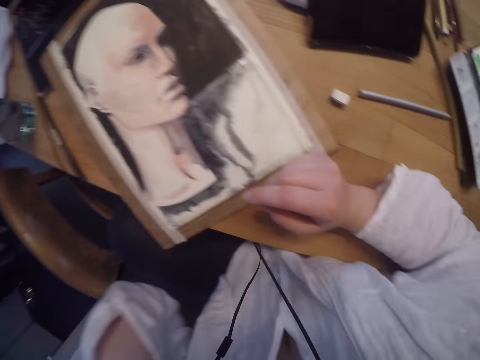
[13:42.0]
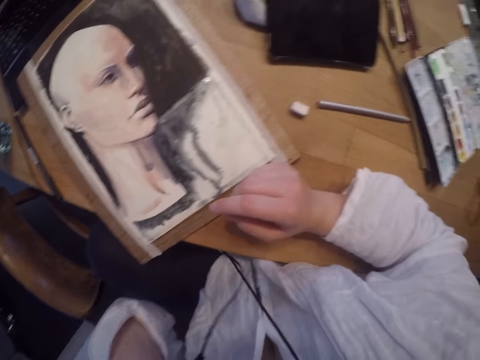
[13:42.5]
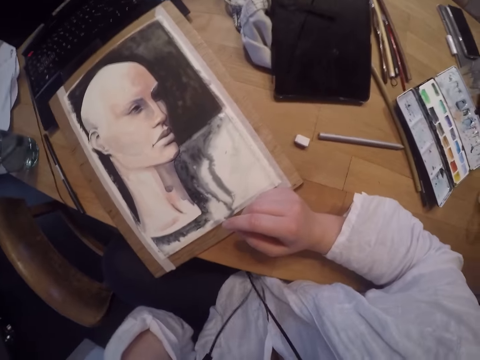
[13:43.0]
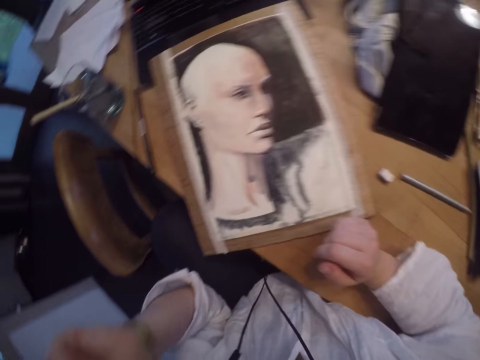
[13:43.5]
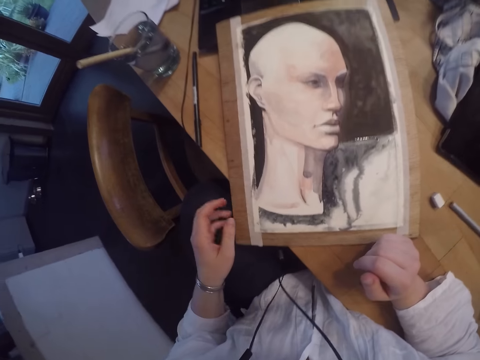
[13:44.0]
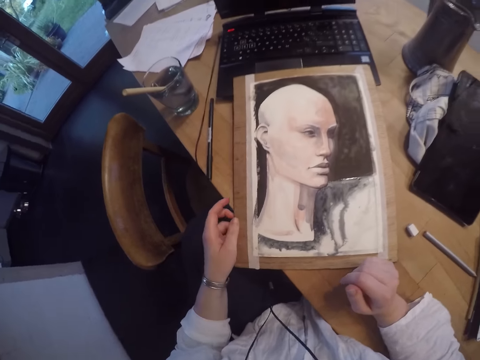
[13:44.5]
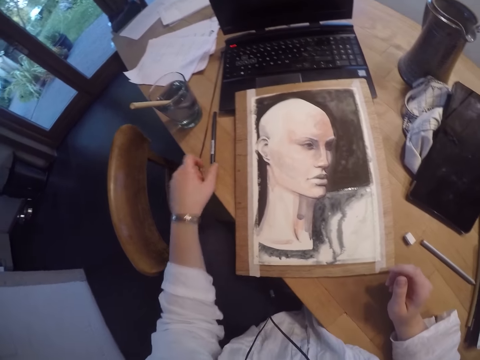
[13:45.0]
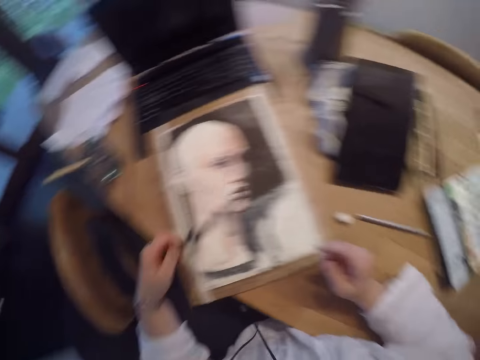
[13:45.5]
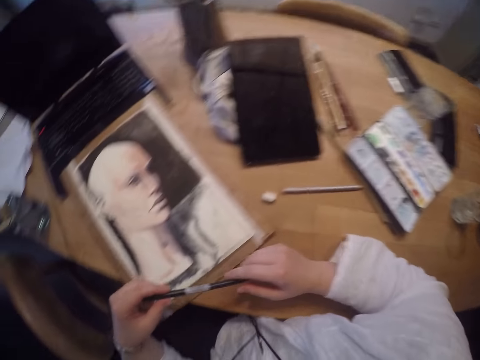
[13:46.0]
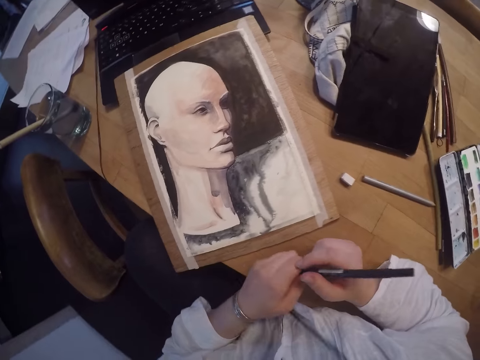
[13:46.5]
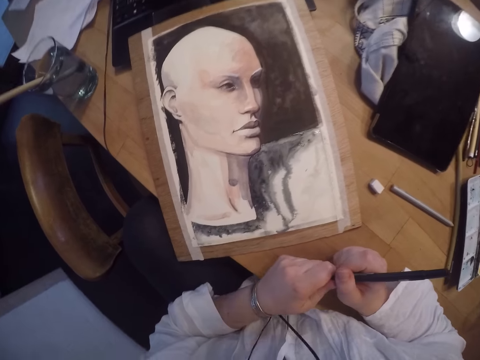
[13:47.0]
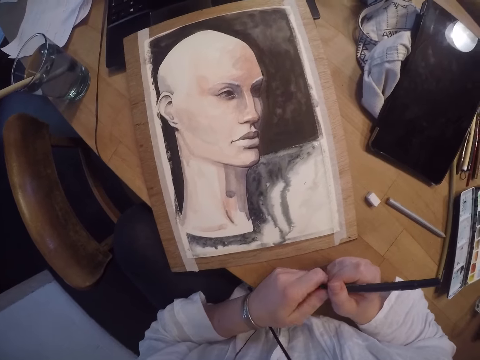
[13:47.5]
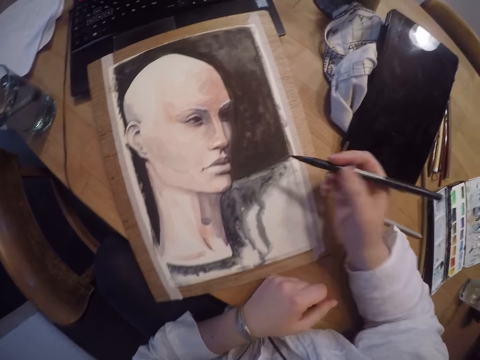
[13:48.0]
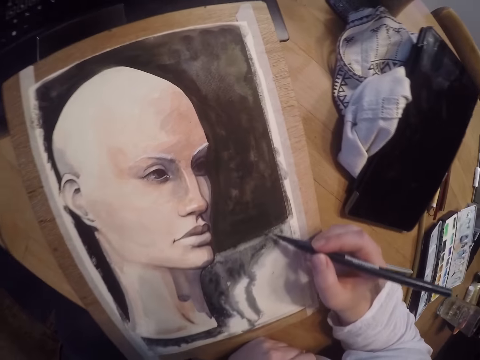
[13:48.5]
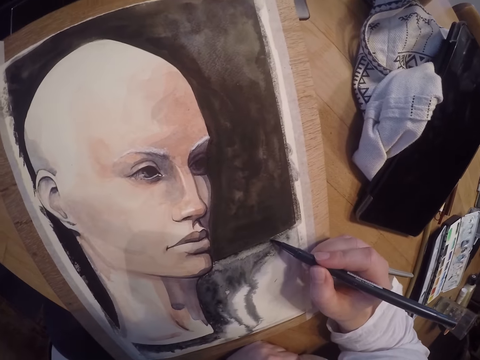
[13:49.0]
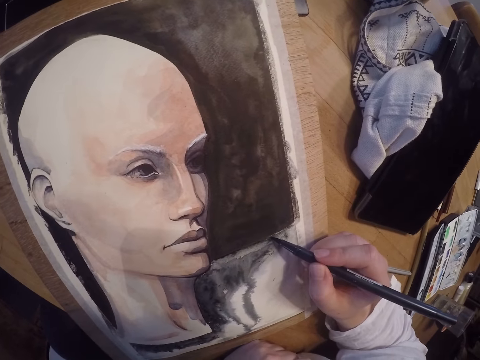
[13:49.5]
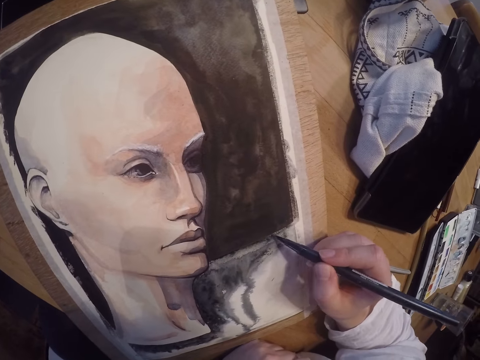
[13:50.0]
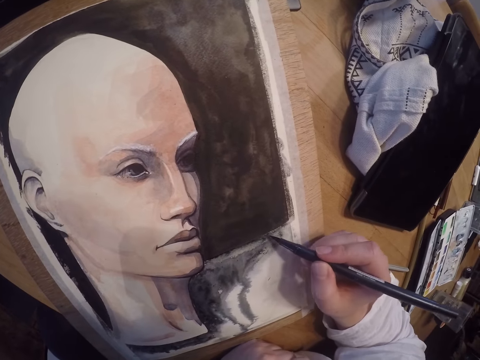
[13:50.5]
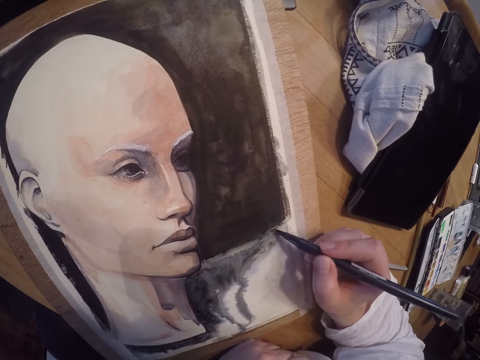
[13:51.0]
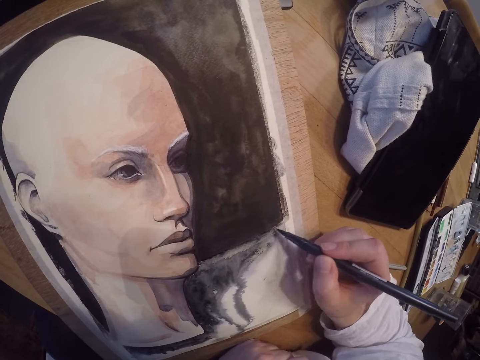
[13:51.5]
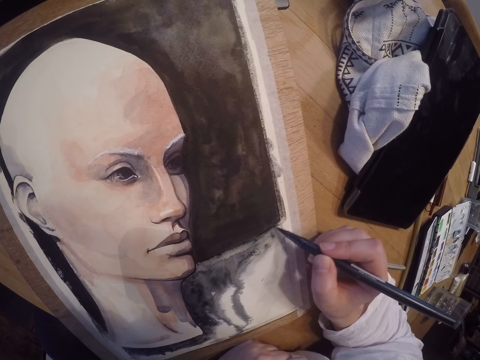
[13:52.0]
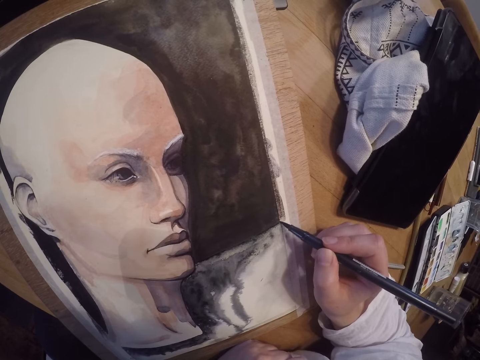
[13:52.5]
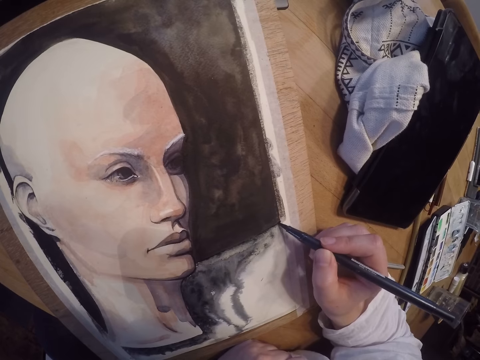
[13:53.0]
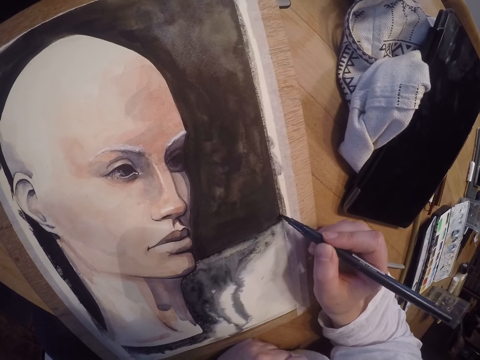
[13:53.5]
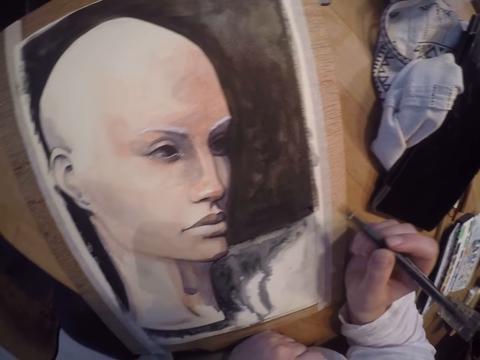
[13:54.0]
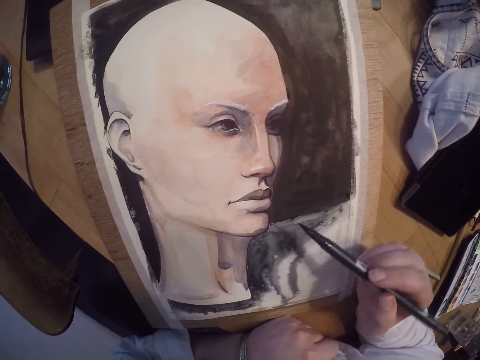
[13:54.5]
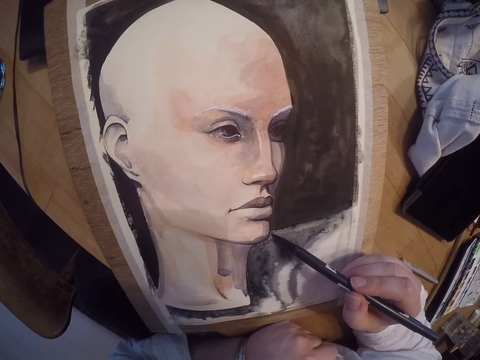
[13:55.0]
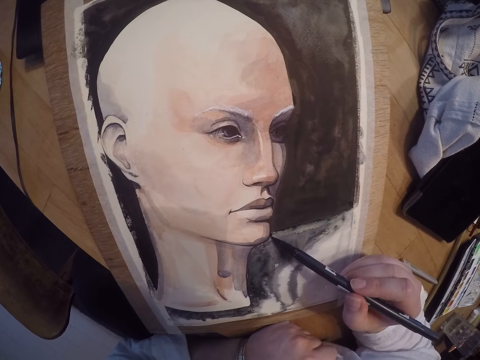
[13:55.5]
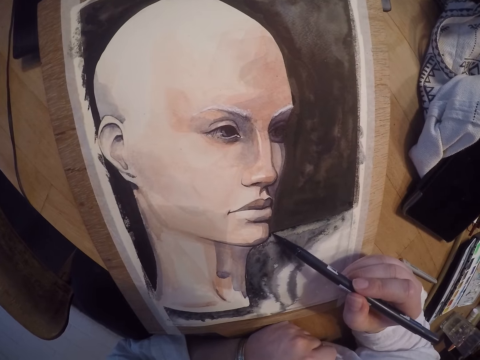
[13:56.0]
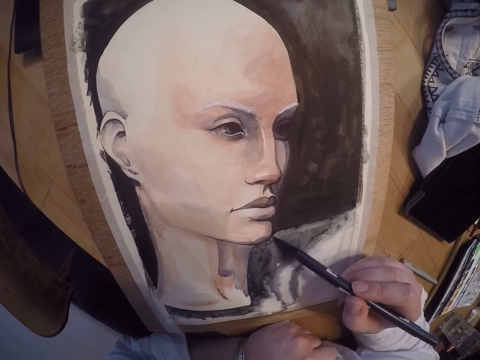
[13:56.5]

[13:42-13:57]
The camera wearer places her left hand on the painting. She moves the pencil from her left hand to her right hand. She removes the pencil cap from the pencil. She draws on the paper.

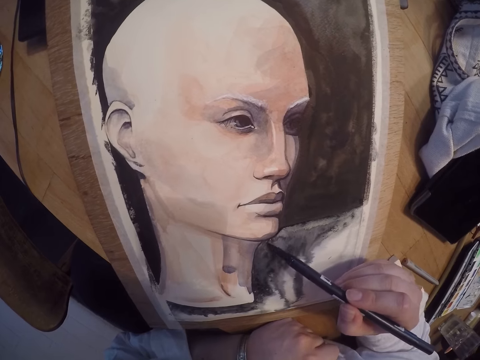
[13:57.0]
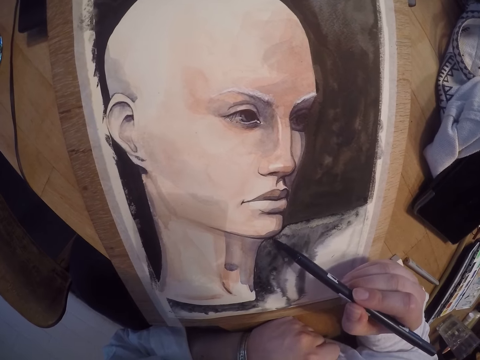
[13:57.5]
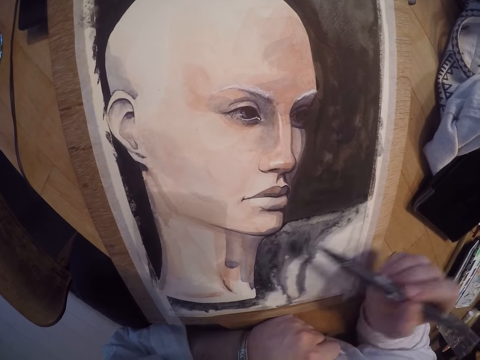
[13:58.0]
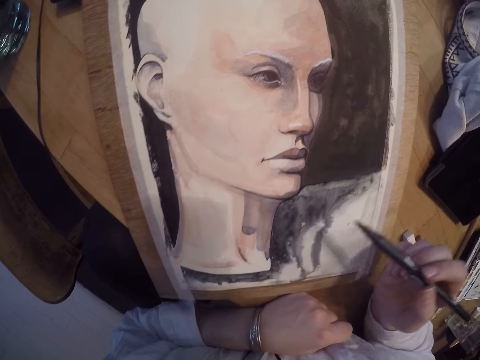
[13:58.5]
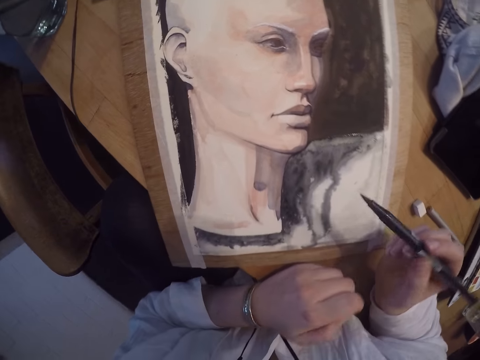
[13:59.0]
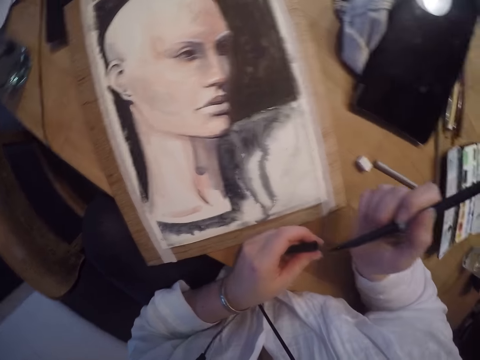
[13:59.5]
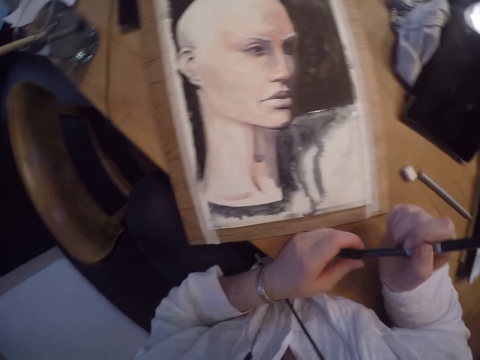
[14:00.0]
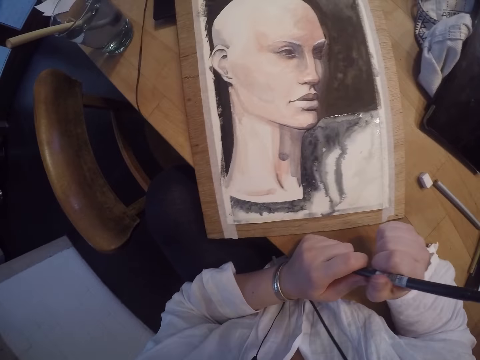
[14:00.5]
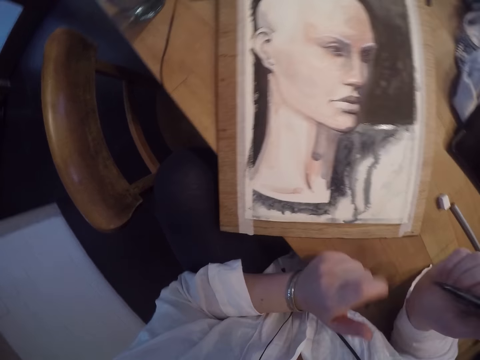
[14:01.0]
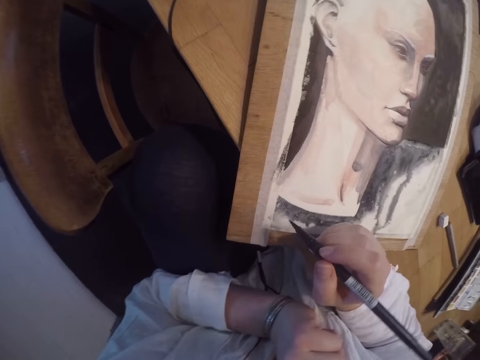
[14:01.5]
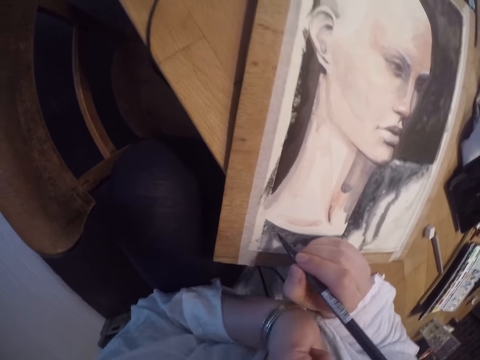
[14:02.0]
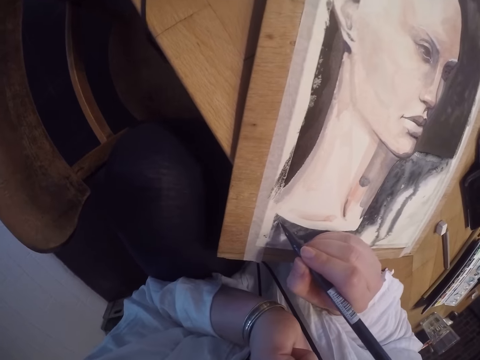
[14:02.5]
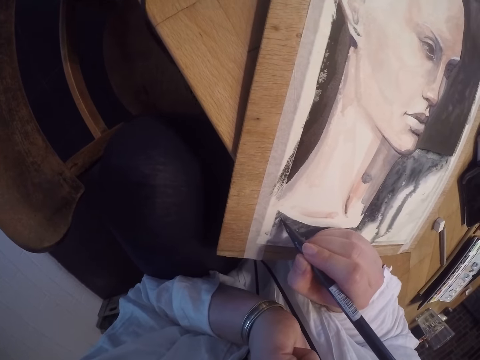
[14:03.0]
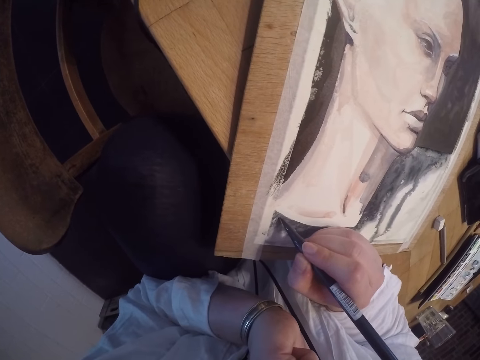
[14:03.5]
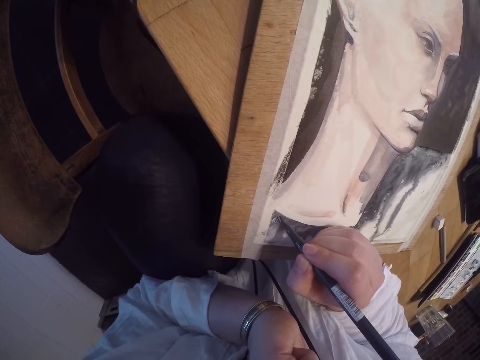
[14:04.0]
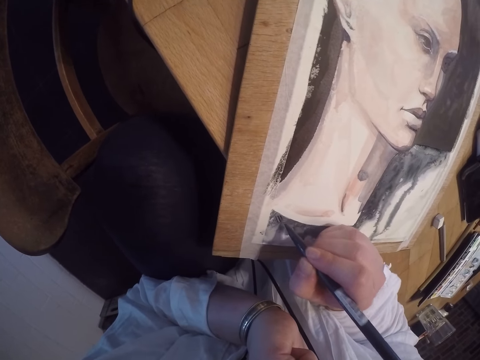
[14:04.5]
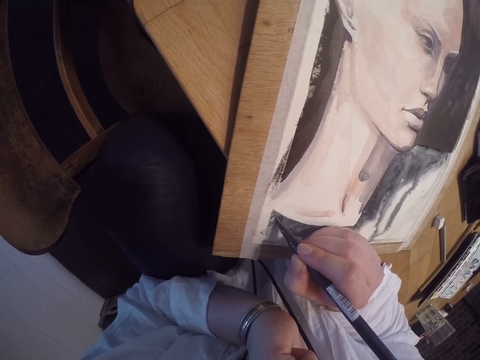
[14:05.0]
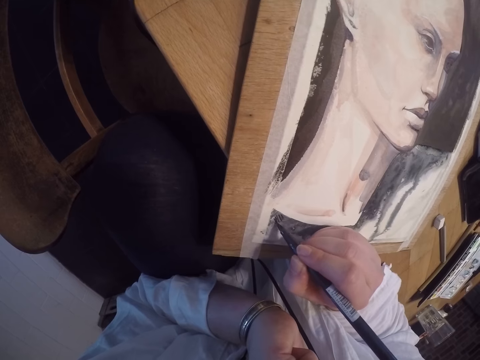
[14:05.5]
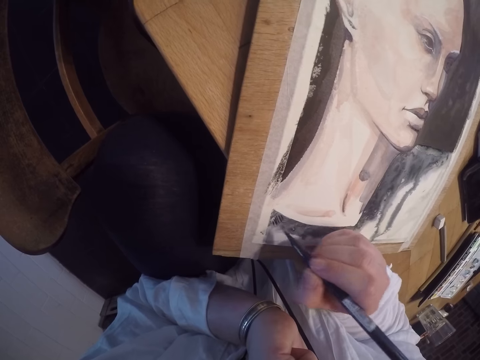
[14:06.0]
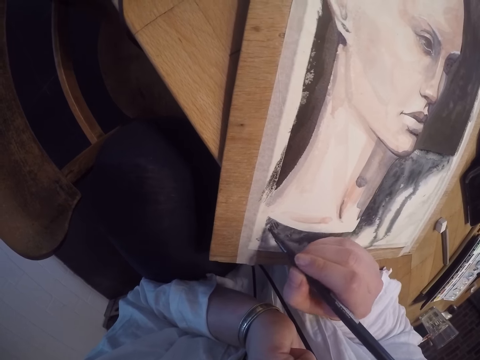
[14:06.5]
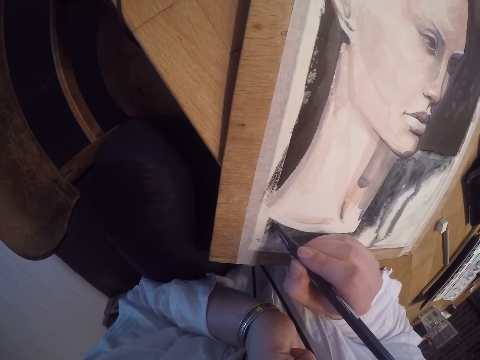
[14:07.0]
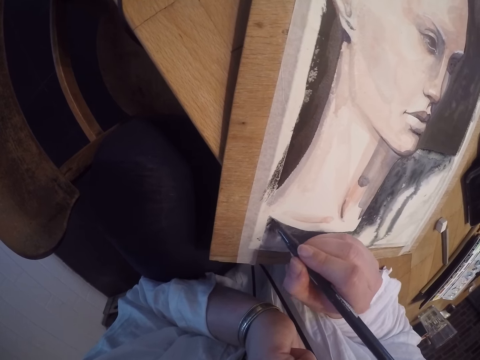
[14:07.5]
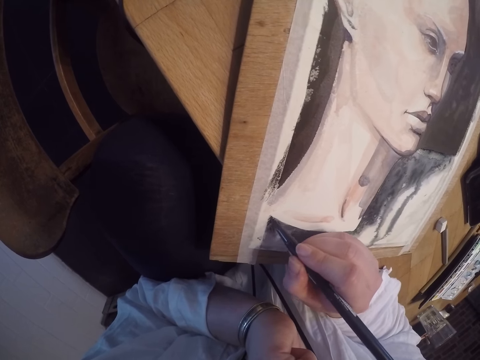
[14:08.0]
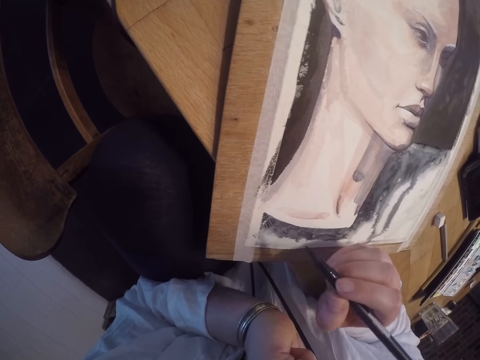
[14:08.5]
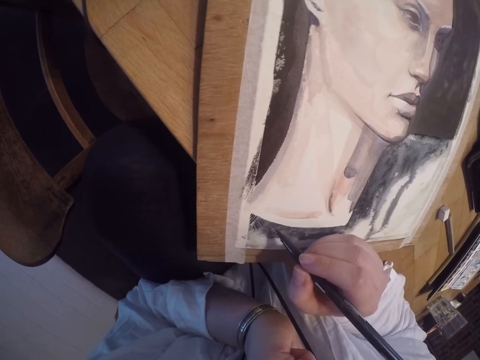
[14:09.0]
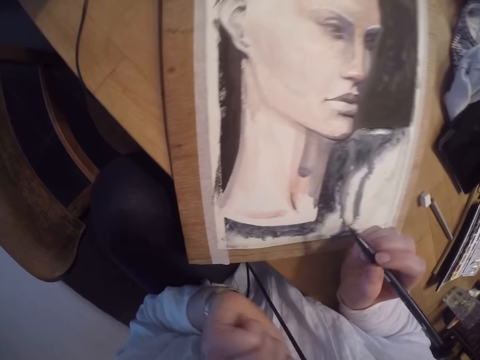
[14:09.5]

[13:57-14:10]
The camera wearer inserts the drawing pen or pencil into the lid or pencil cap. She removes the pencil cap from the pencil. She touches her cheek. She draws on the paper with the drawing pen.
